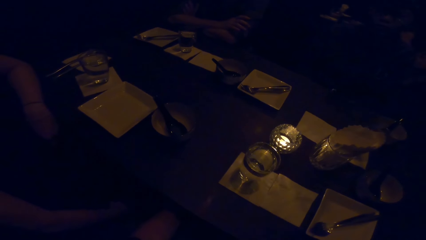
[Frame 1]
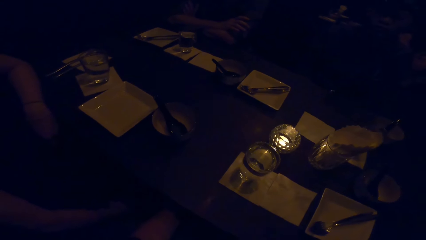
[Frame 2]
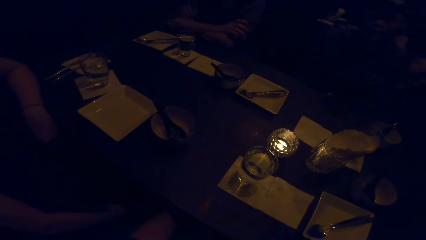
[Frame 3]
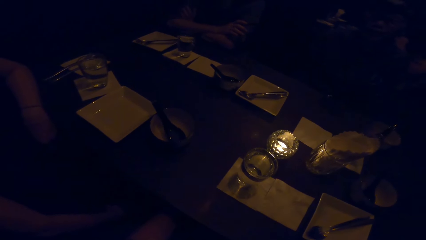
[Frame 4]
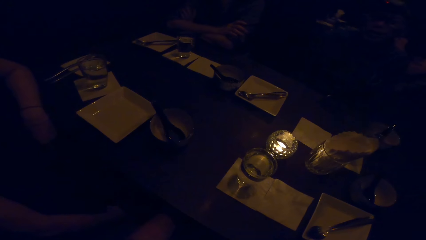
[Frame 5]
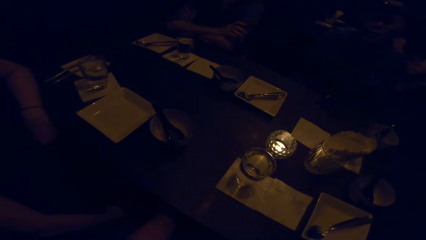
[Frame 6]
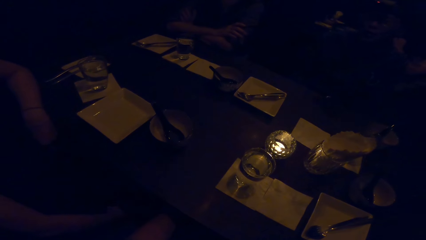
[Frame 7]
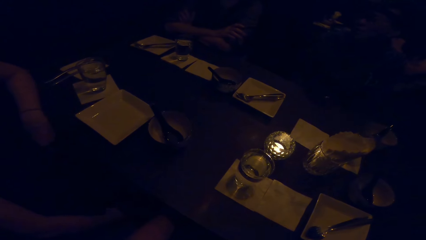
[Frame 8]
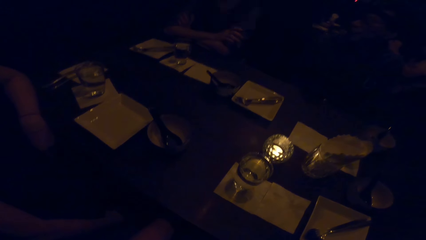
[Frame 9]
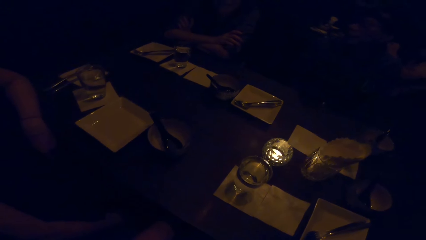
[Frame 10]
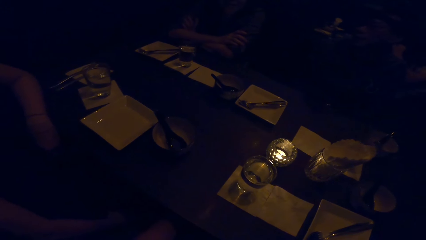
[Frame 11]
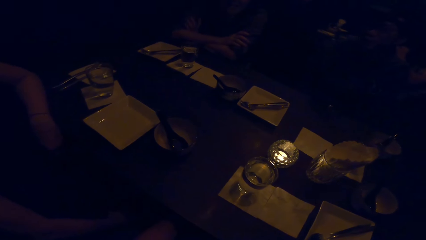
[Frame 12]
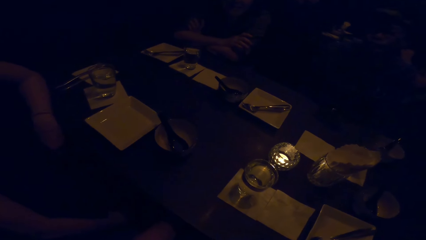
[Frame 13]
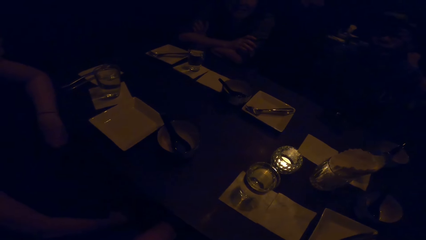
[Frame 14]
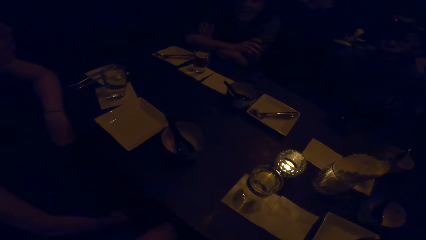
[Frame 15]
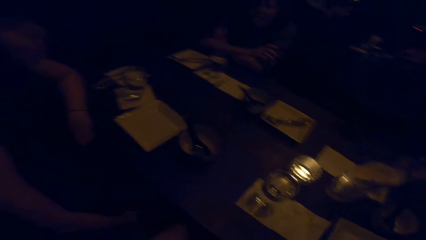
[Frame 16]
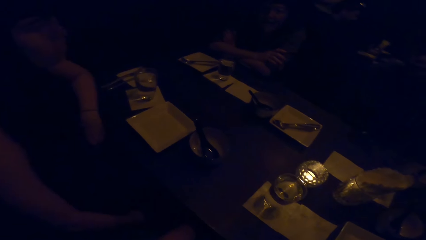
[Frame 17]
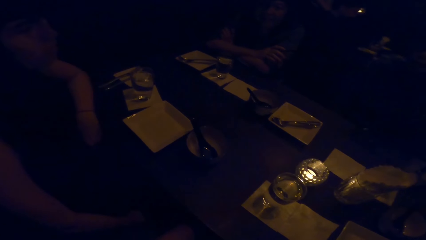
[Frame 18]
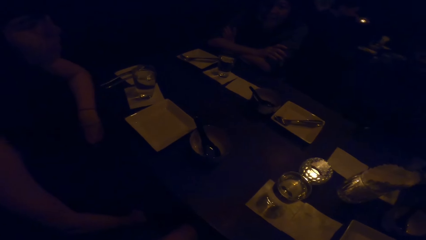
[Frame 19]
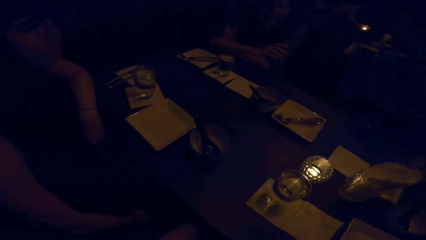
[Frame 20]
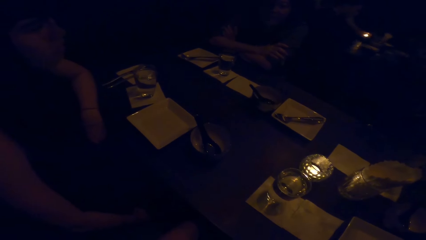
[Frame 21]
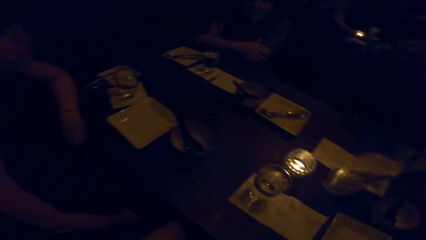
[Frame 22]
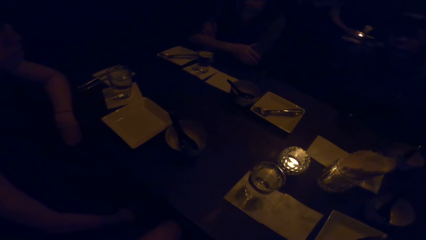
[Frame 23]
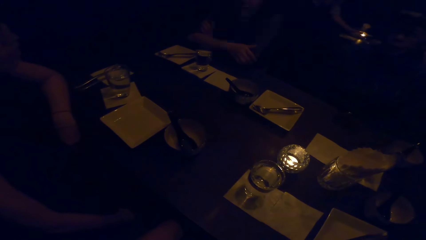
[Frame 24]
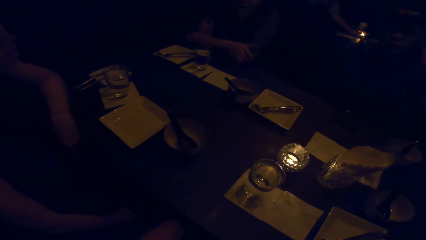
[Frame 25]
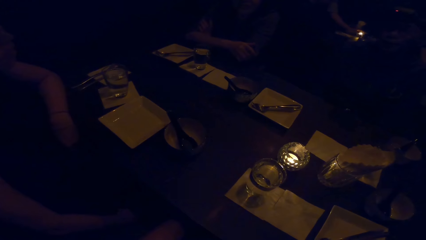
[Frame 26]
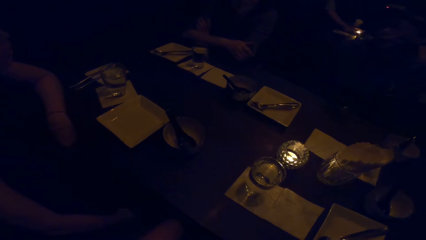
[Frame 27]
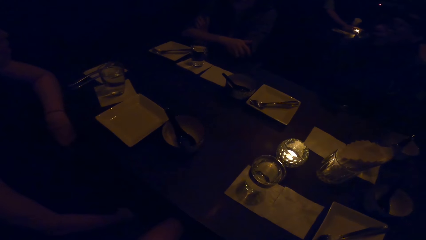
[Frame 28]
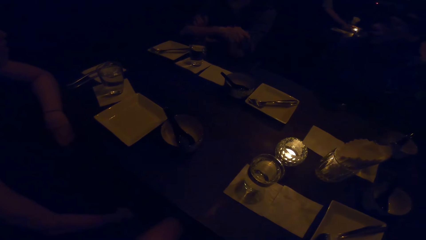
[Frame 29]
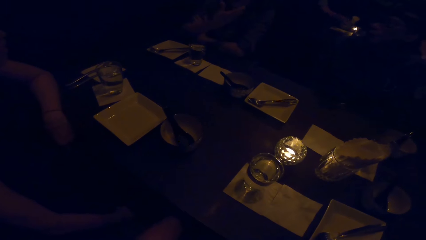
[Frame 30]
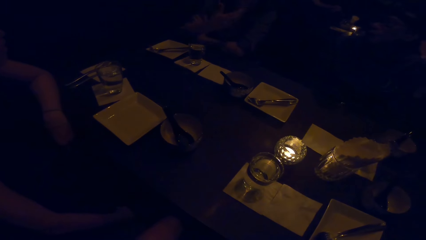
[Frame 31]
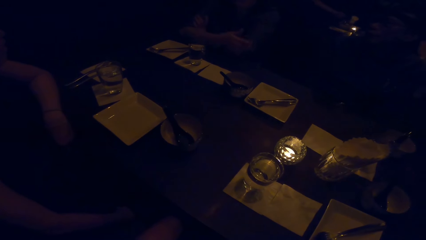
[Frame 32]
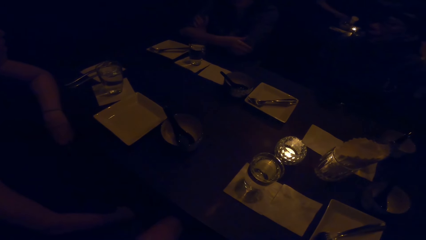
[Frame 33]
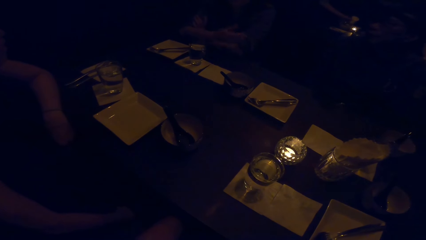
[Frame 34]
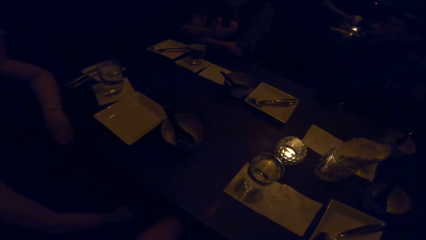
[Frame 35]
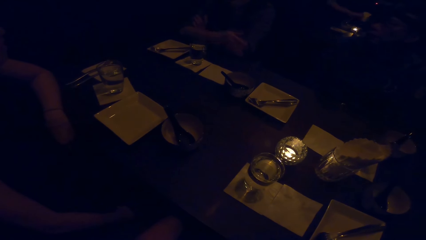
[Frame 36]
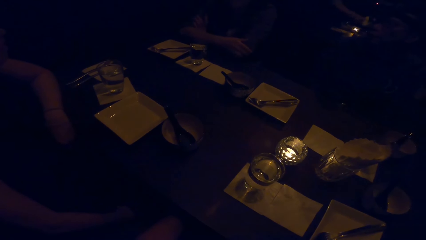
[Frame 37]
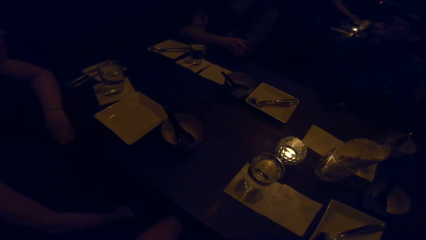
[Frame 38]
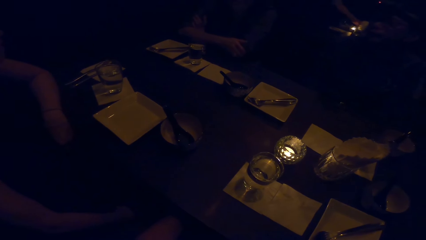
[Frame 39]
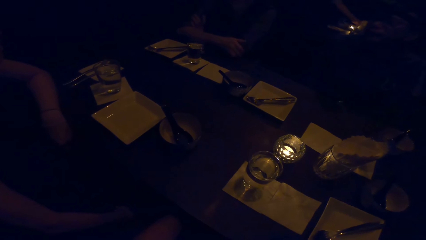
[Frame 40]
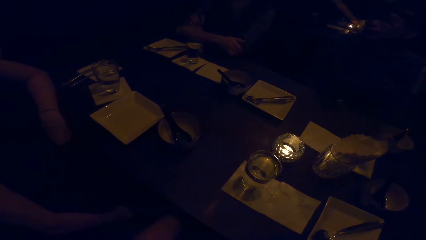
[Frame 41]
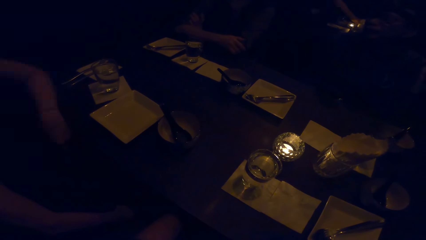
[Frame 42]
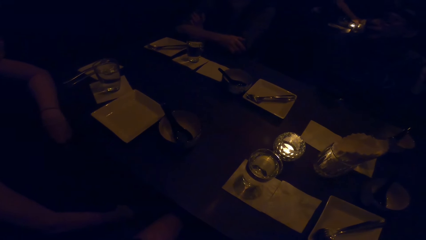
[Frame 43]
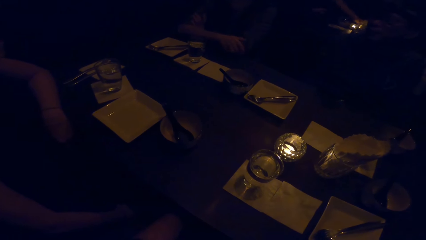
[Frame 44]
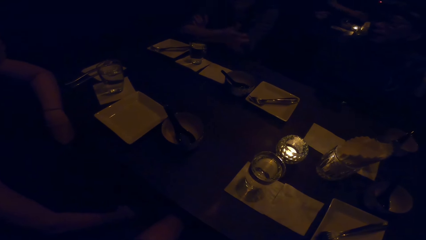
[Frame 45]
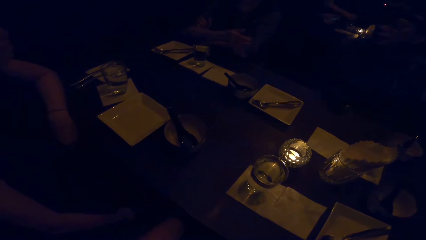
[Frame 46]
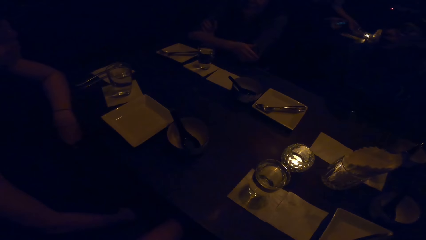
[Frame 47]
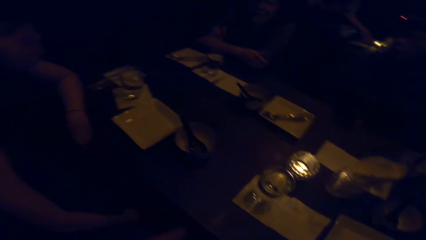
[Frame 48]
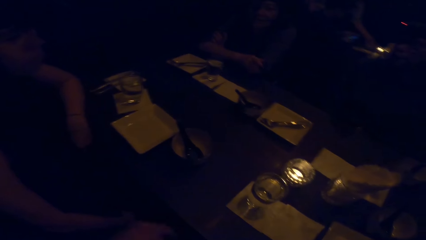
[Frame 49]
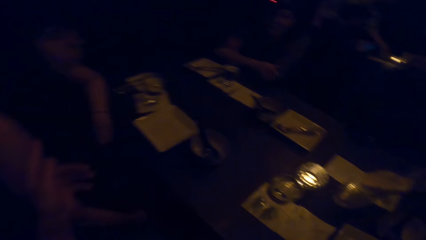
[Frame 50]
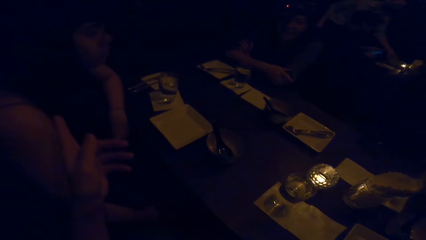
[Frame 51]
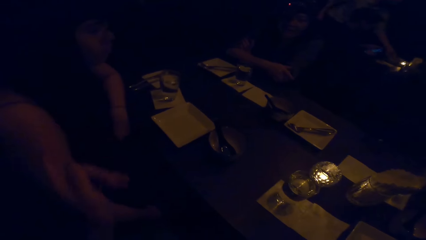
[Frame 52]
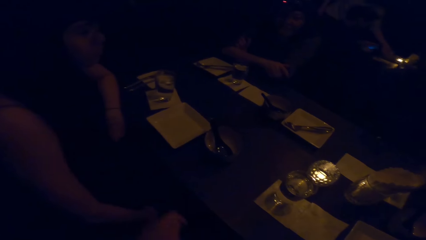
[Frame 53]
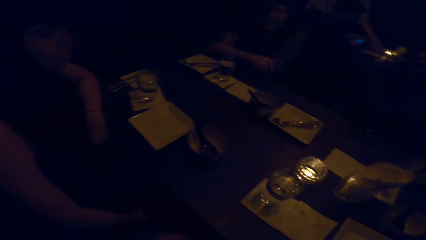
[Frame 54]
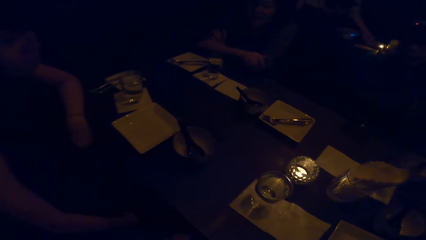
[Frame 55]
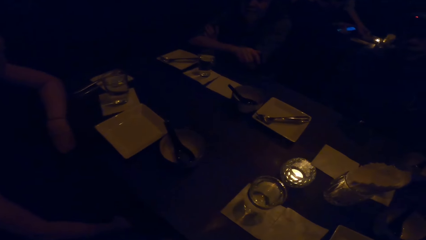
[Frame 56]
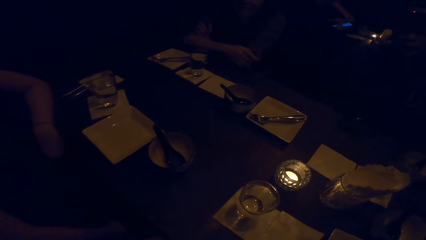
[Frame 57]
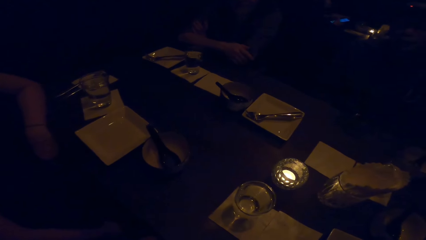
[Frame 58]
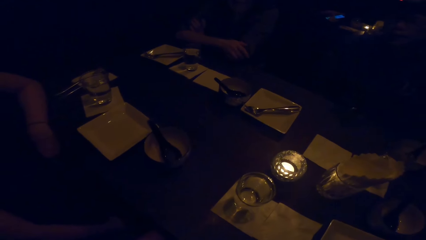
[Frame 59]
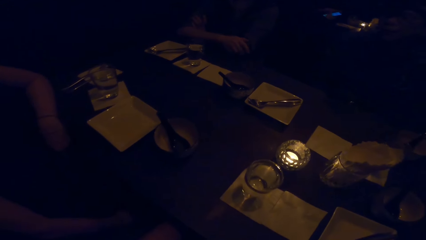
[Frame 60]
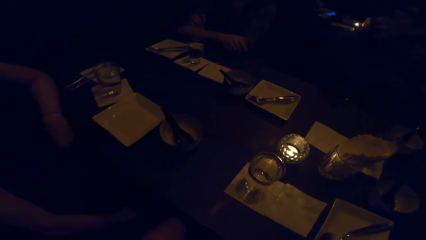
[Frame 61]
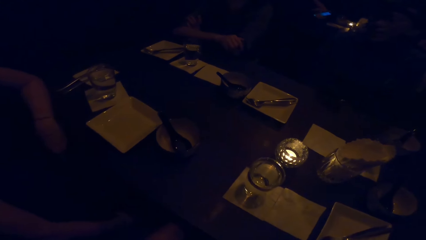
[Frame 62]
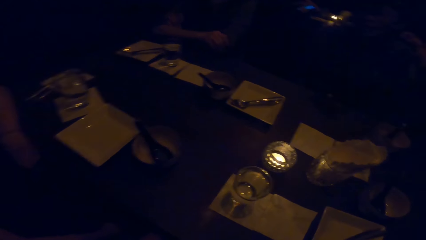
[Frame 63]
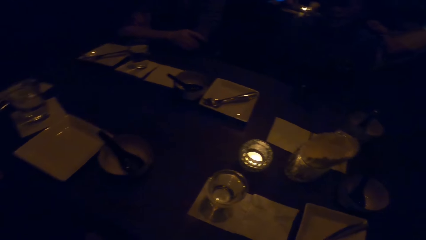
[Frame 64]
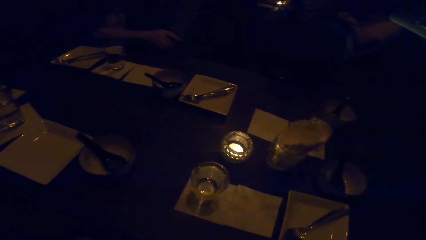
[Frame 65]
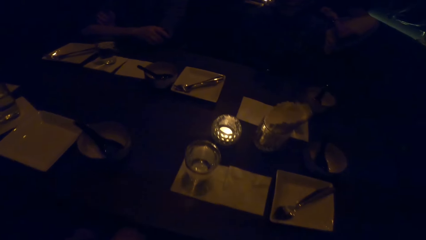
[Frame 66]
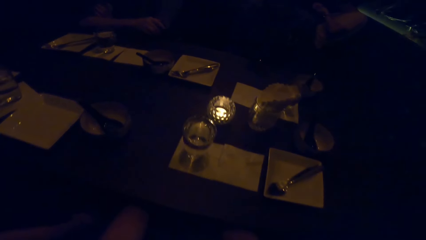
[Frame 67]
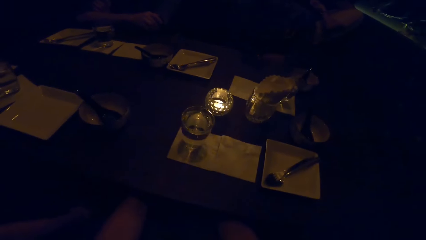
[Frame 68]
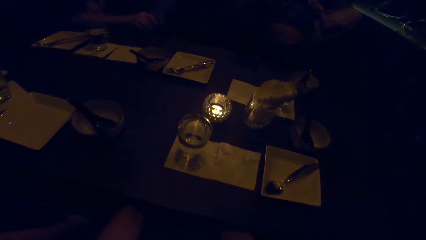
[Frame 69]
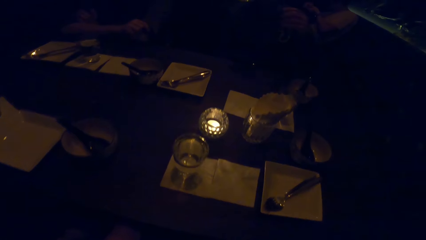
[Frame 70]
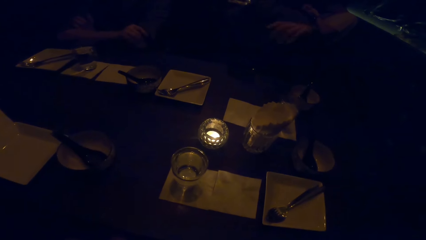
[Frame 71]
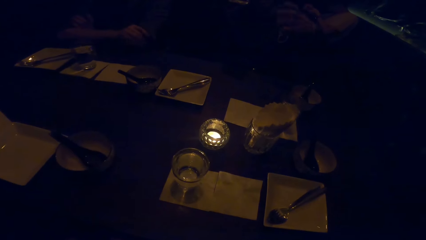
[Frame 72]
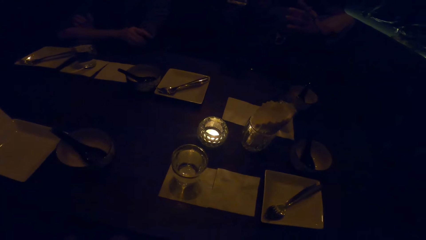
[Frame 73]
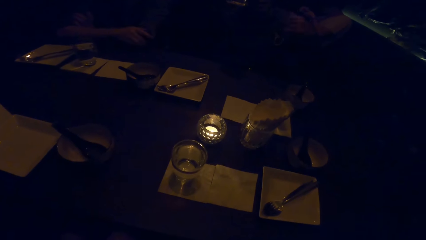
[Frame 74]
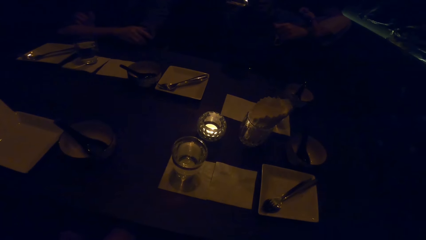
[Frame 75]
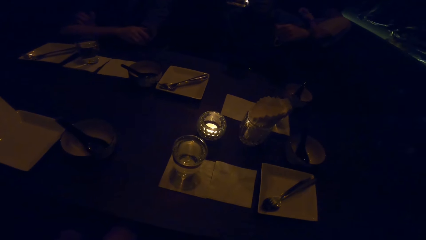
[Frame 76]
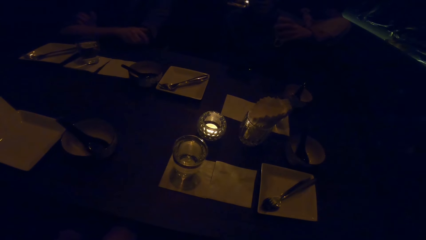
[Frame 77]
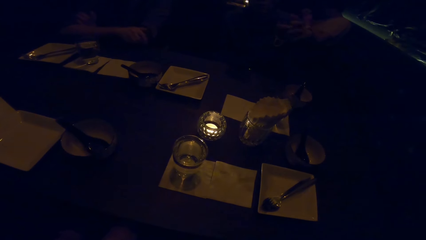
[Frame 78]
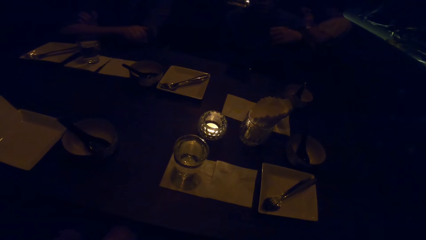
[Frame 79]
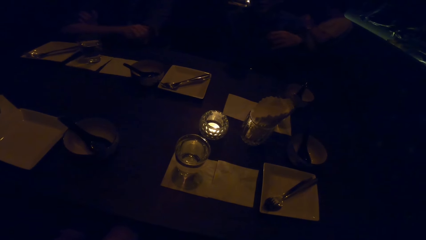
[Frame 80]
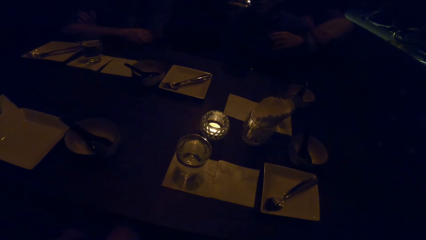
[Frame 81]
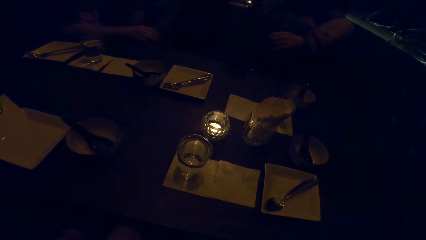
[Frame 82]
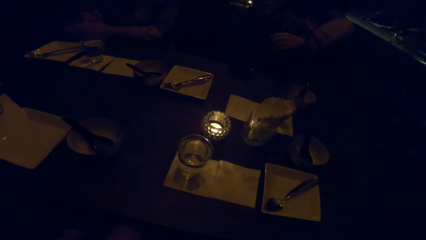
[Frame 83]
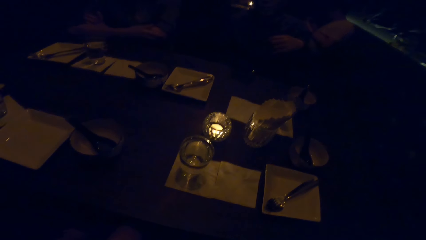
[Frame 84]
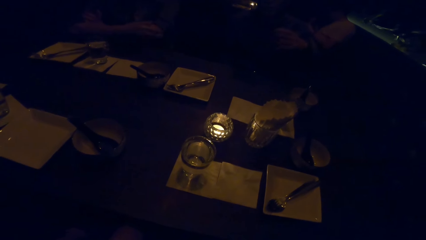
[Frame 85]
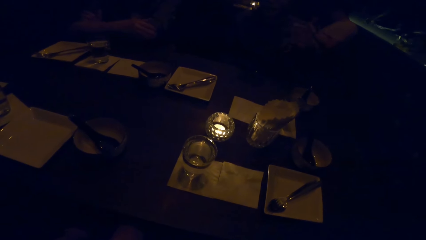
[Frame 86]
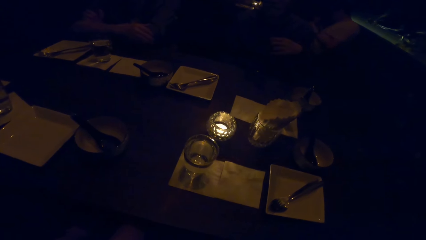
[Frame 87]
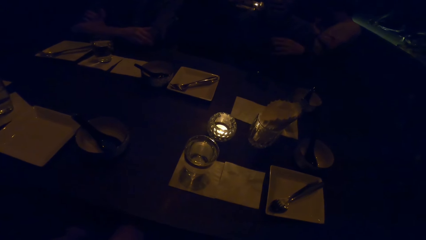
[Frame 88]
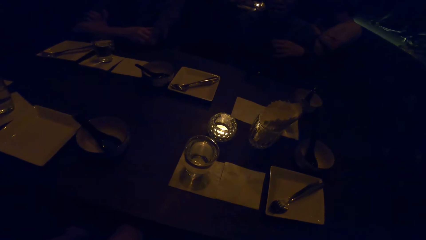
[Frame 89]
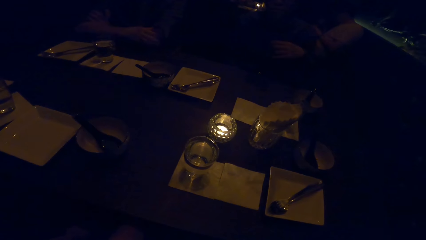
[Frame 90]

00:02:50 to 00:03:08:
A person places the candle on the table. A woman gestures her hand. The woman holds her arm. Another person moves his hand.
